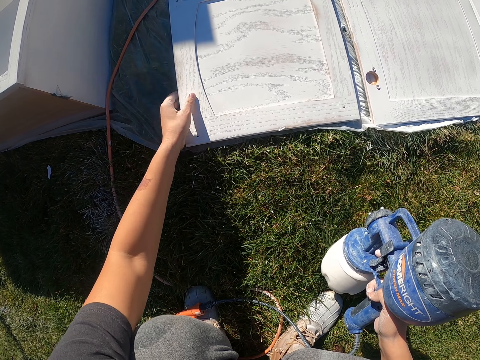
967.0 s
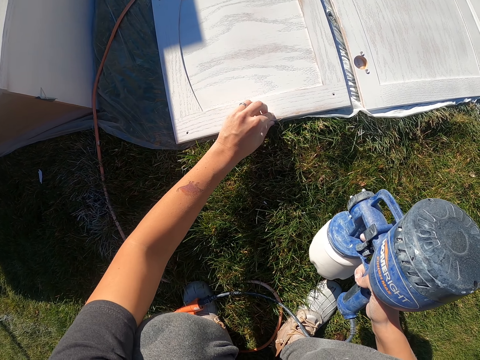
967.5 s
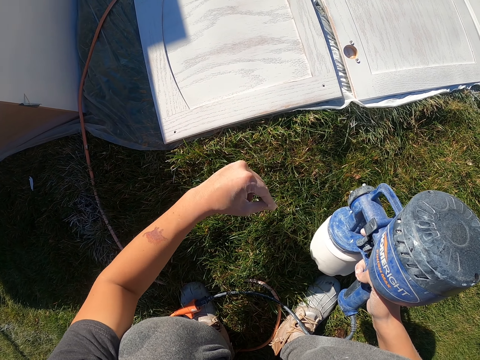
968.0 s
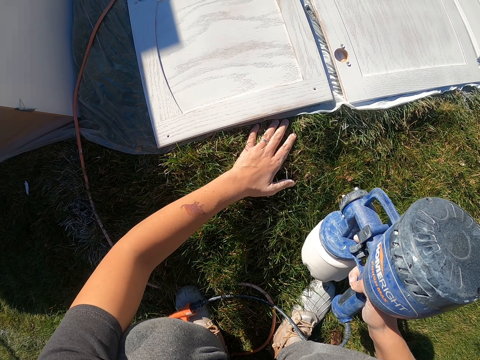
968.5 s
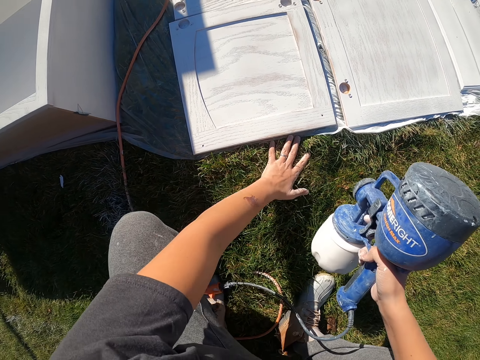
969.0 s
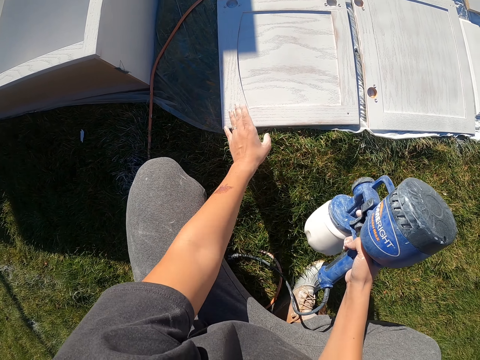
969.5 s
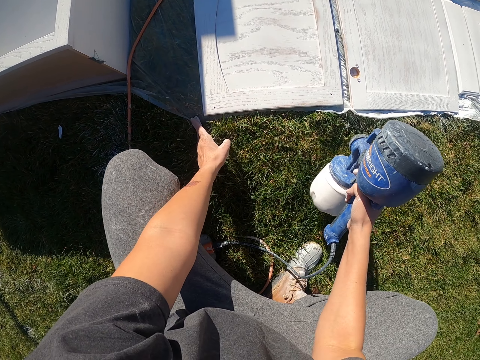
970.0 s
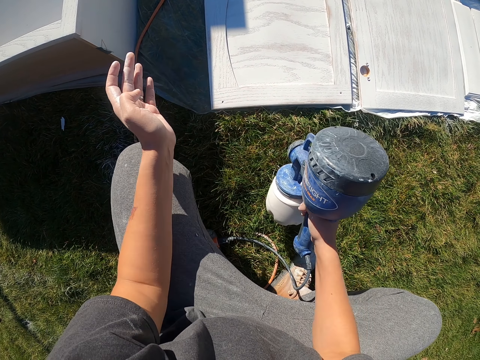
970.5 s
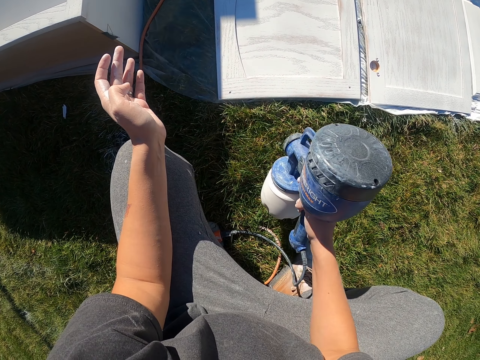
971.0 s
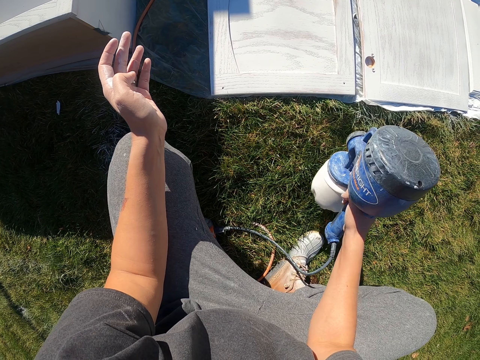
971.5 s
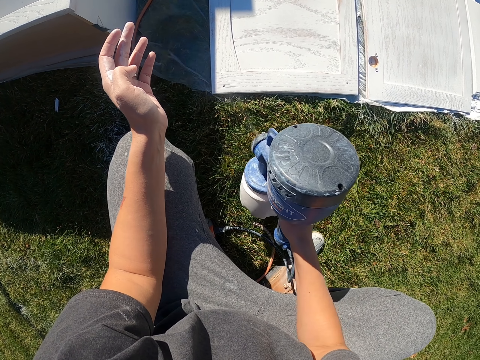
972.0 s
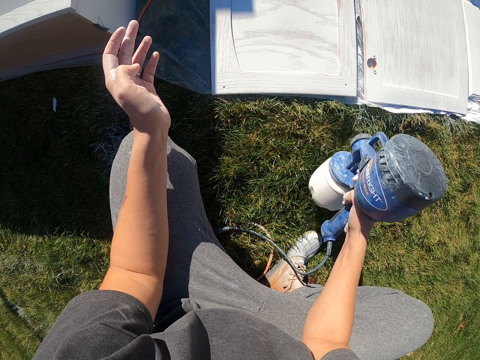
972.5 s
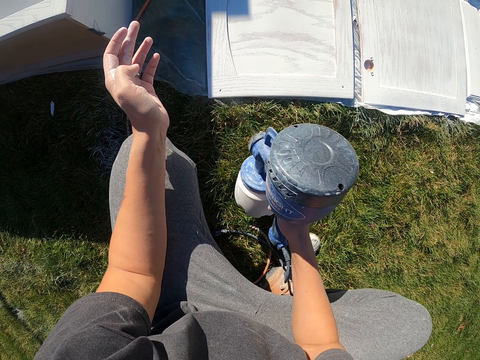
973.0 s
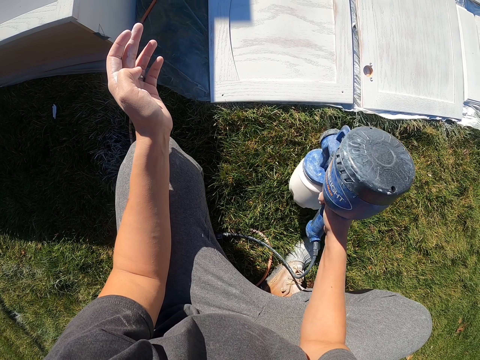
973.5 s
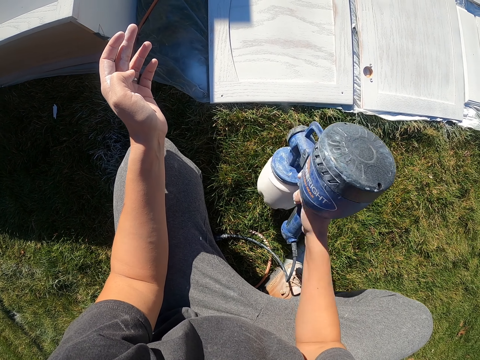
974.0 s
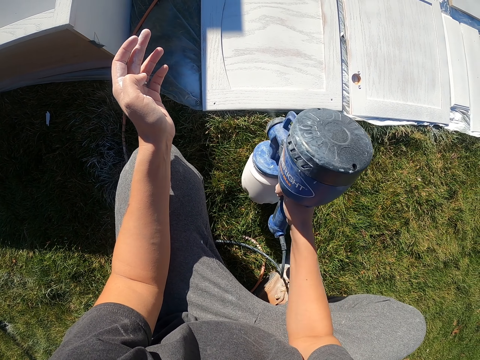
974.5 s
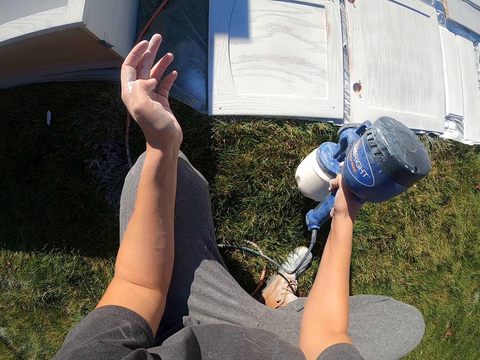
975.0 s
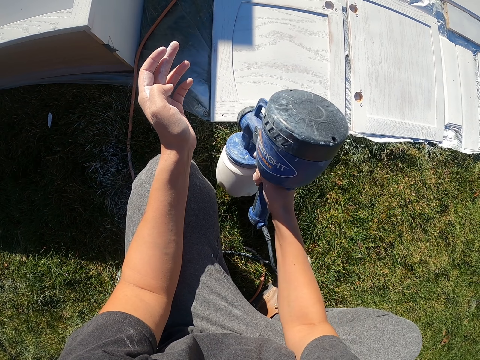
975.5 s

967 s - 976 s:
The camera wearer moves a piece of wood. They remove something on the wood. They spray paint on the woods.

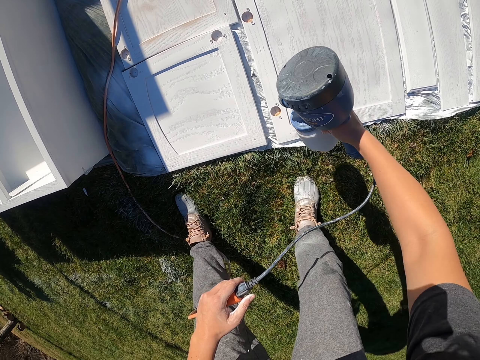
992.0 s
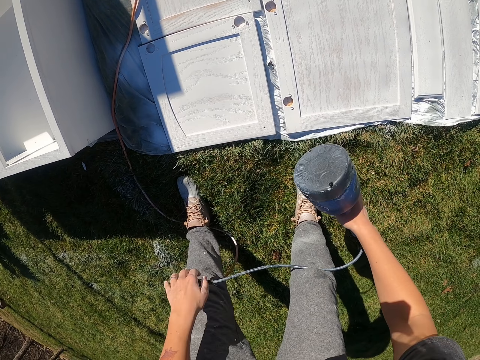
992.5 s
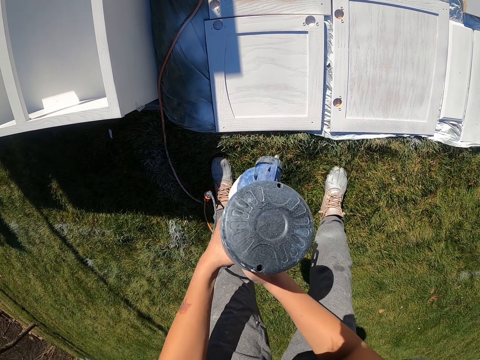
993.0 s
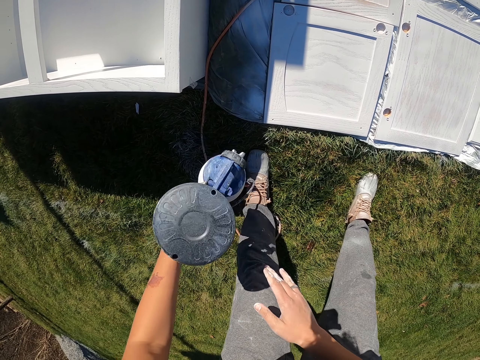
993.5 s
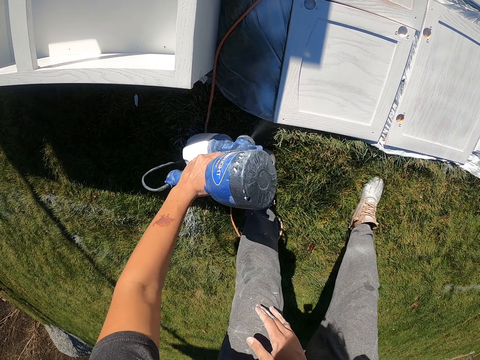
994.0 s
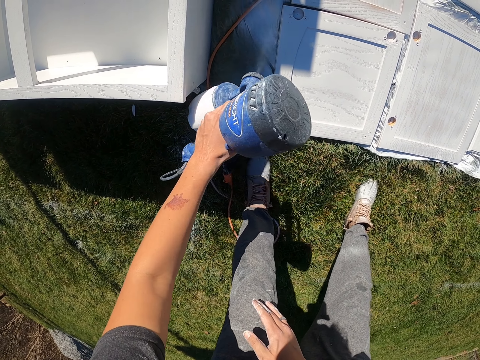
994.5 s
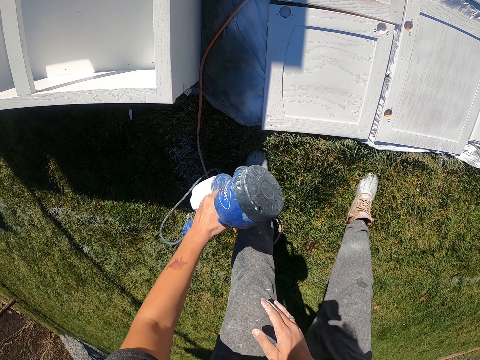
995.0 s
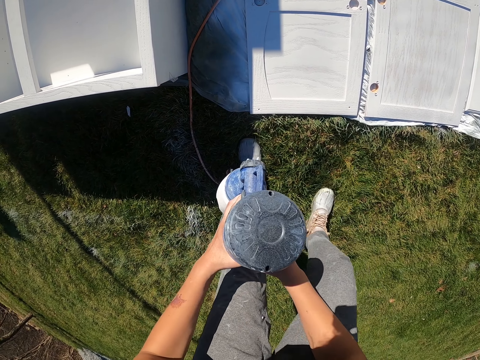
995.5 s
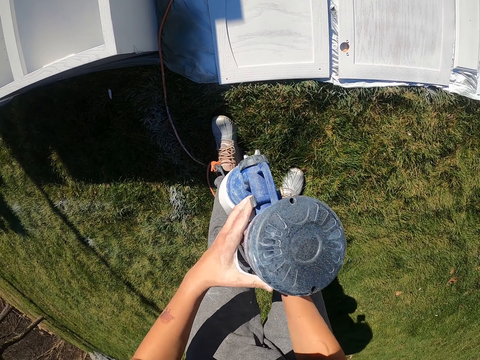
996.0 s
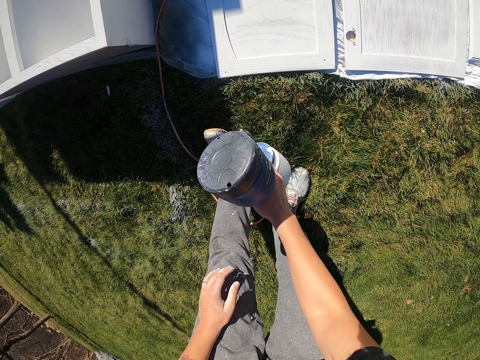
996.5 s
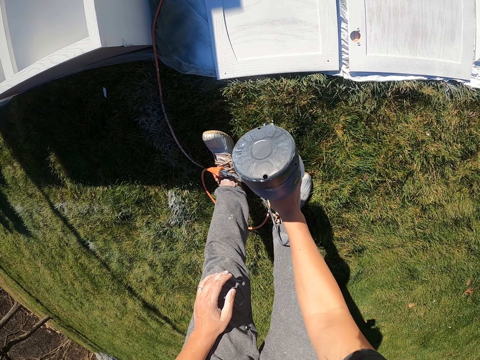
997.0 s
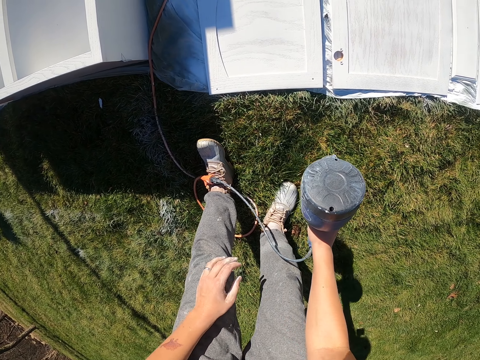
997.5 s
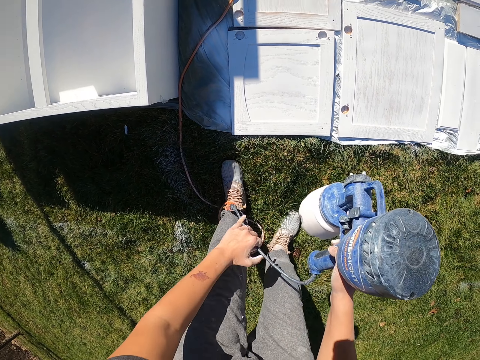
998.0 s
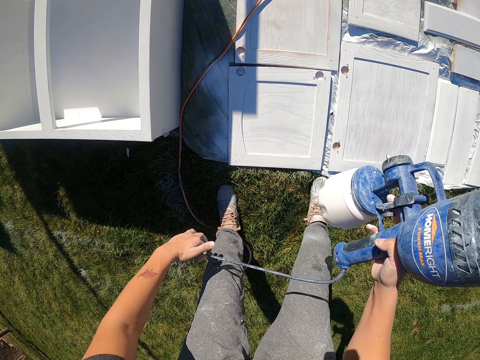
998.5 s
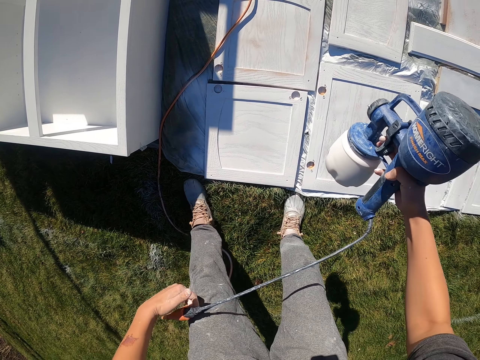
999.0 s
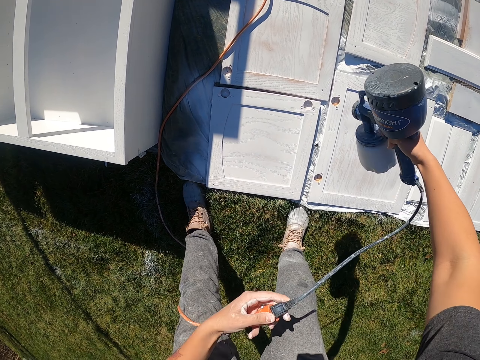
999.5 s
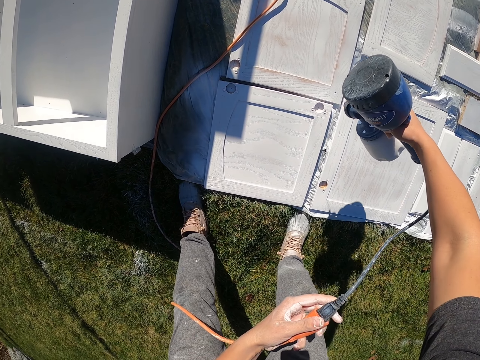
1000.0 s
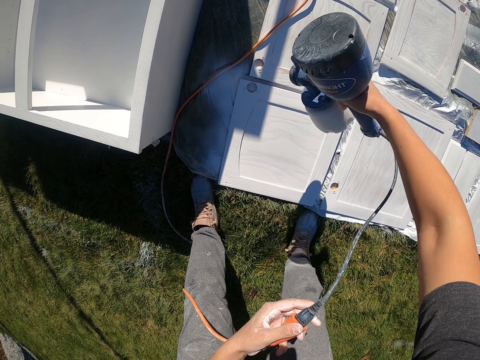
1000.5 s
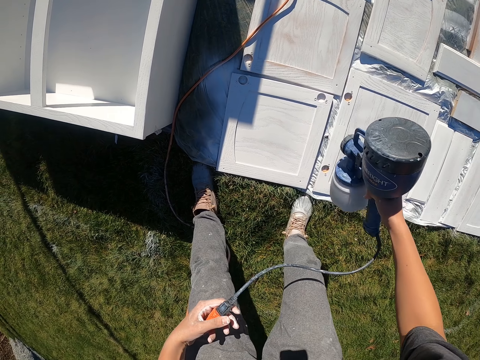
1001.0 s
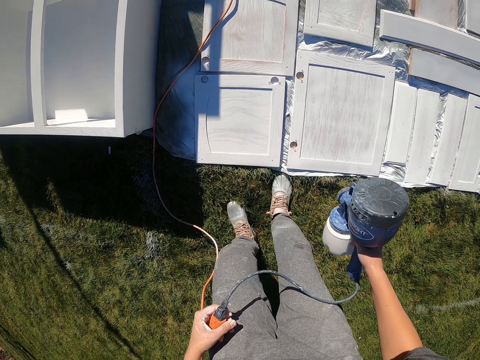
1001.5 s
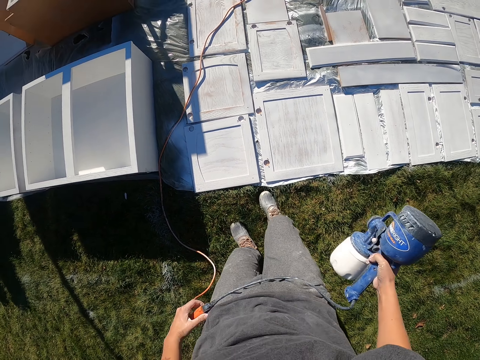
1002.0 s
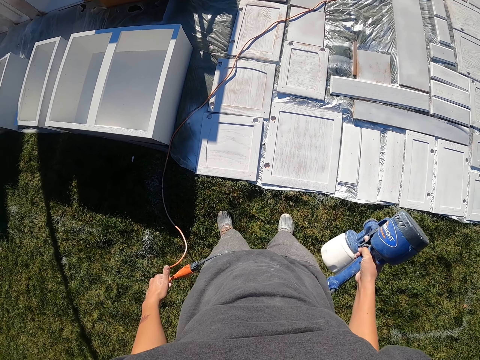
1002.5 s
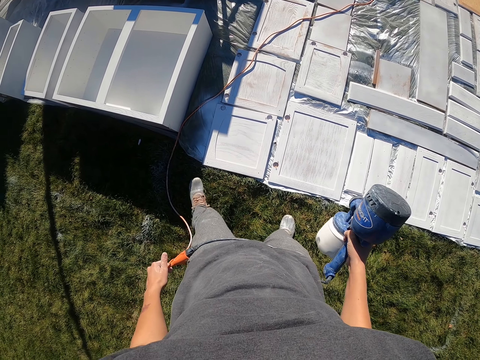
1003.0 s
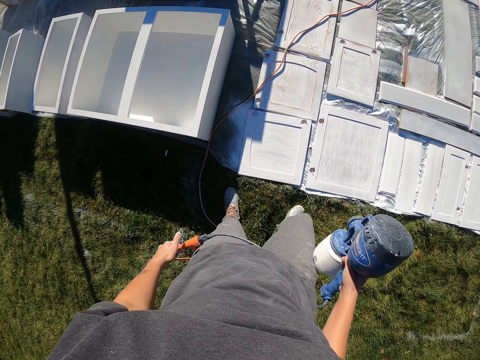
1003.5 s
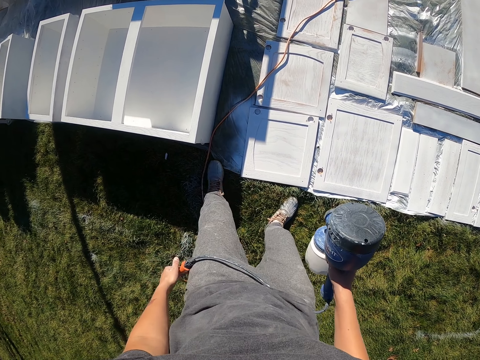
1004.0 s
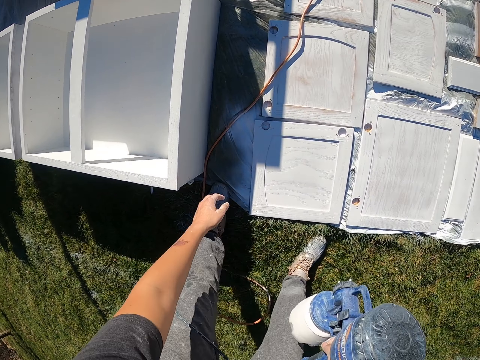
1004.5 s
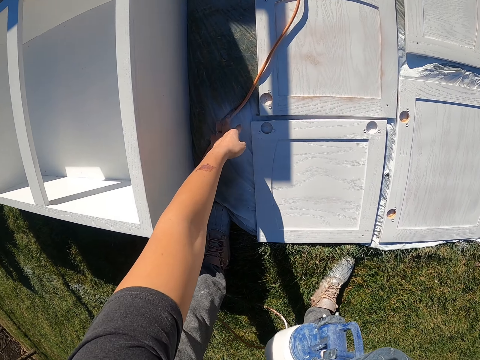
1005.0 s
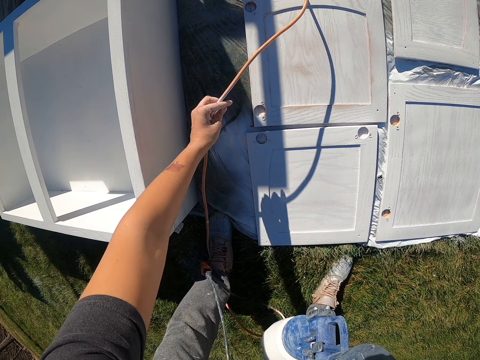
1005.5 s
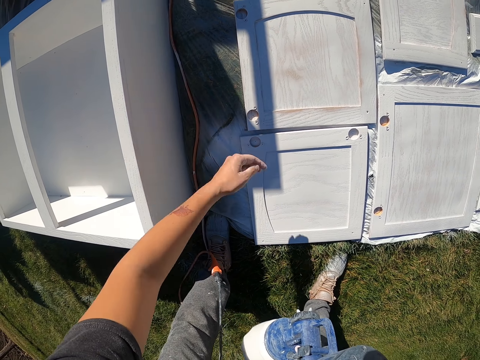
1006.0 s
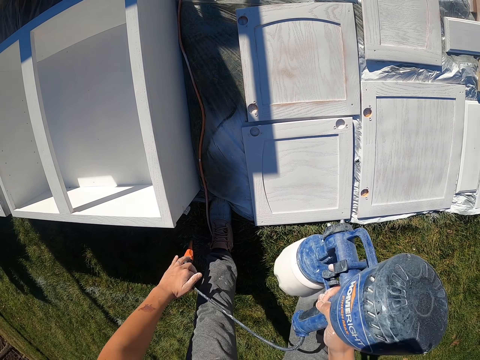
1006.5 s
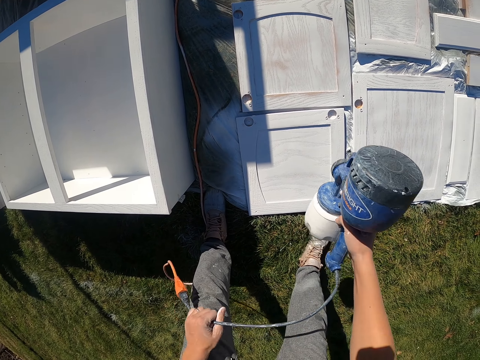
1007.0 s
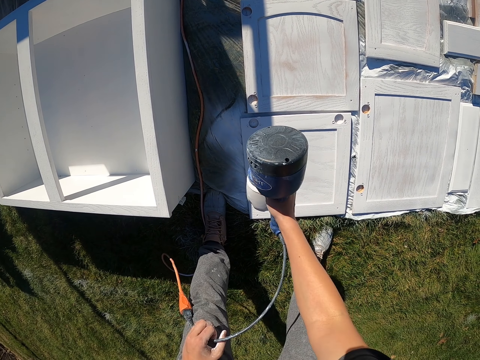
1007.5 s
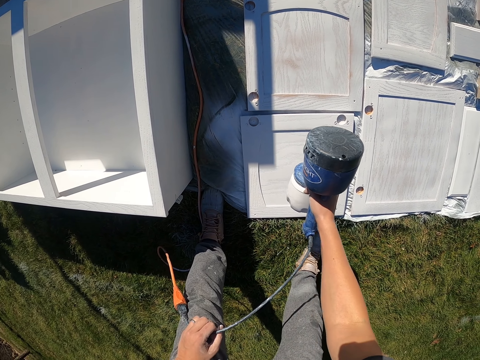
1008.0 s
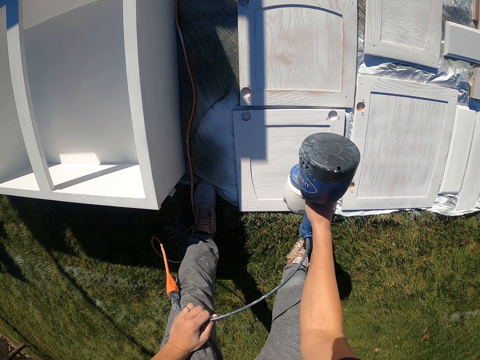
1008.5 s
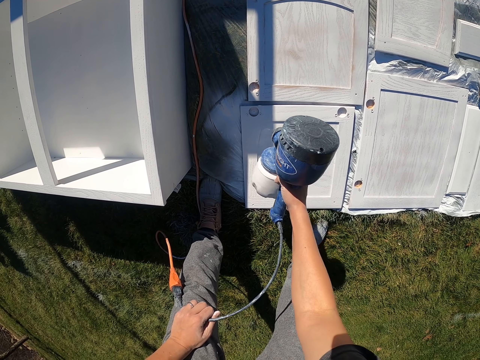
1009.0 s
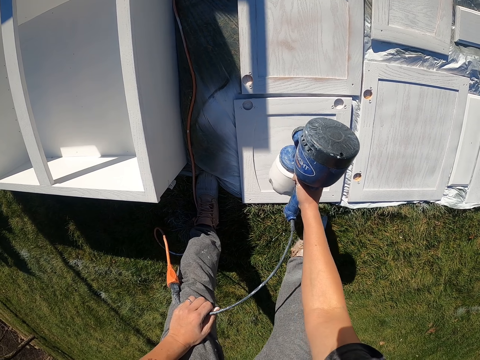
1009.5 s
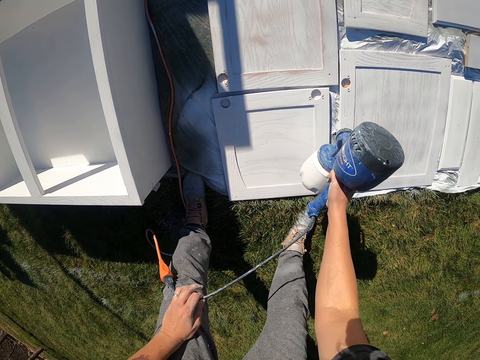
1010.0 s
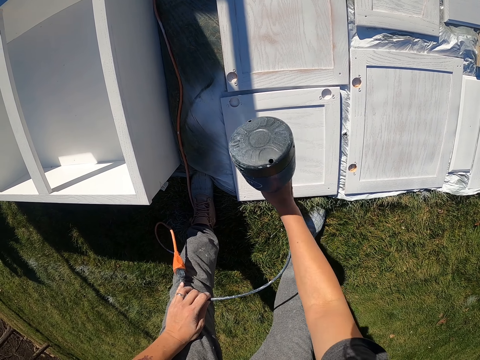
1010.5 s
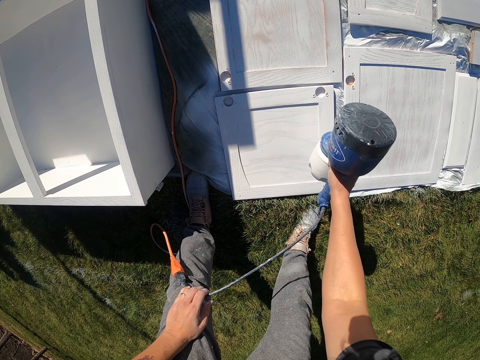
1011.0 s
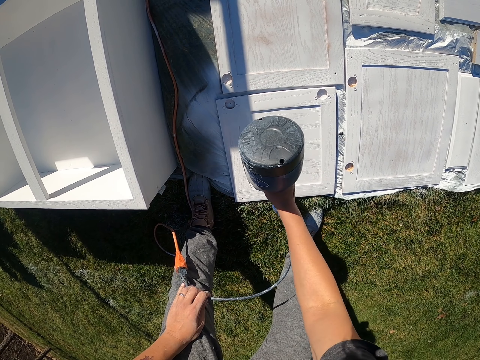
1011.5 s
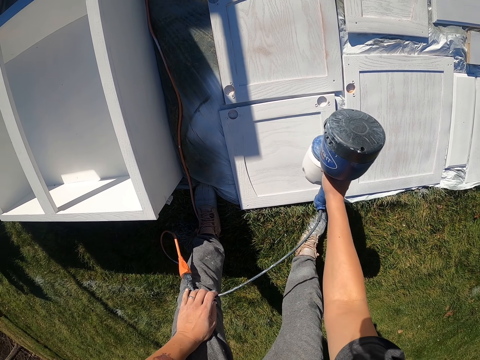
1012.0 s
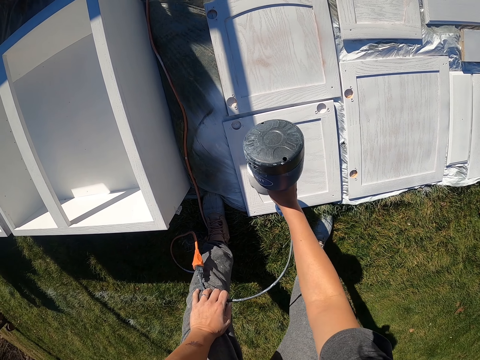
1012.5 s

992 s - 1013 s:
The camera wearer puts the spraying gun on the left hand. They spray. They put the spraying gun on the right hand. They spray. They look around the woods. They move the spraying gun cable. They spray paint on the woods.
